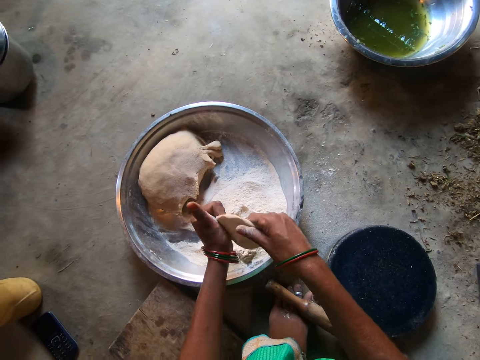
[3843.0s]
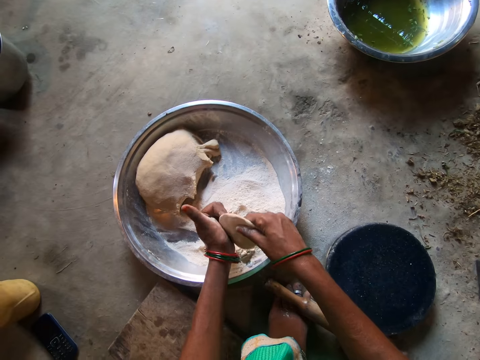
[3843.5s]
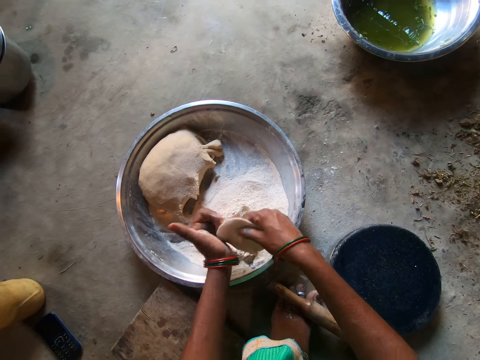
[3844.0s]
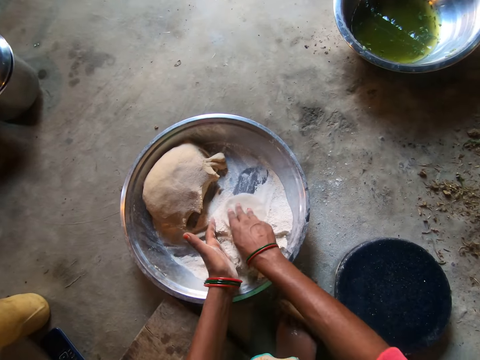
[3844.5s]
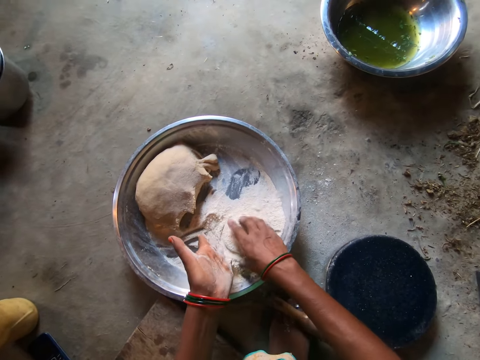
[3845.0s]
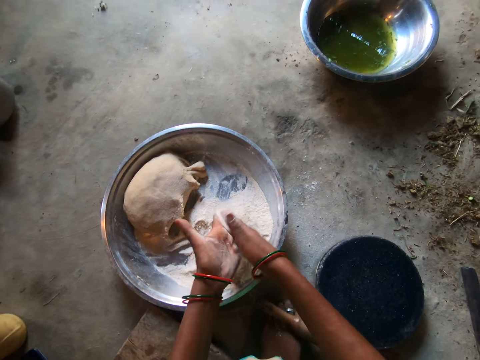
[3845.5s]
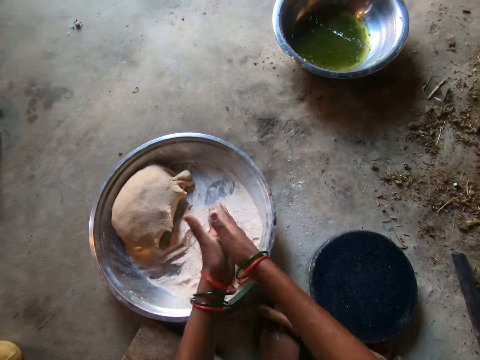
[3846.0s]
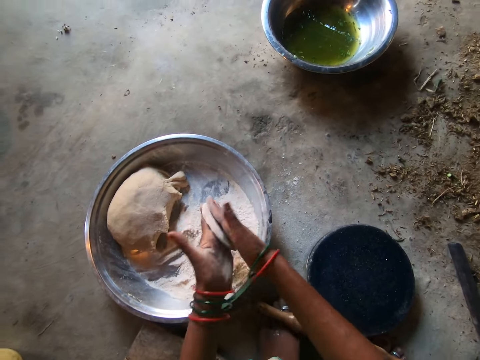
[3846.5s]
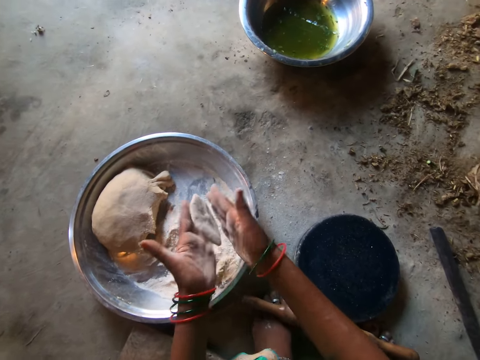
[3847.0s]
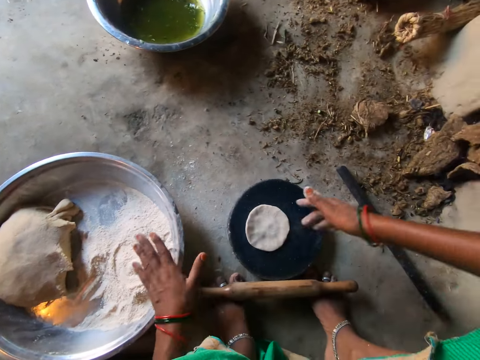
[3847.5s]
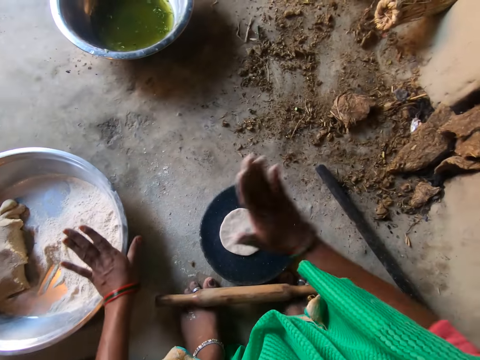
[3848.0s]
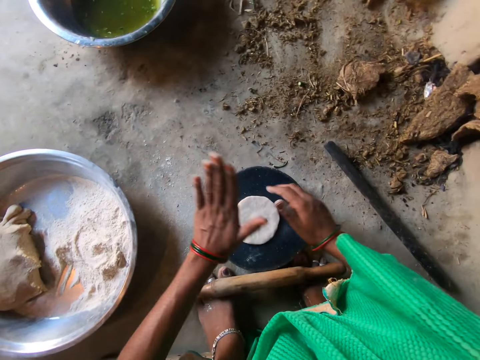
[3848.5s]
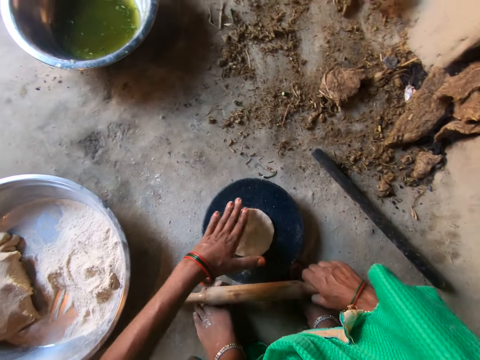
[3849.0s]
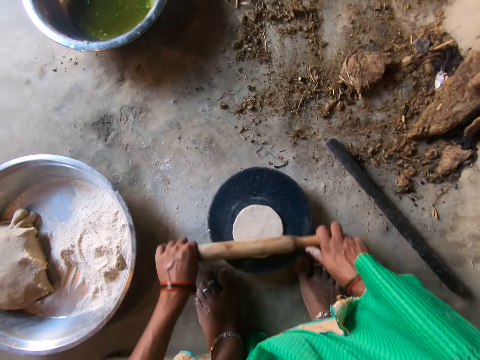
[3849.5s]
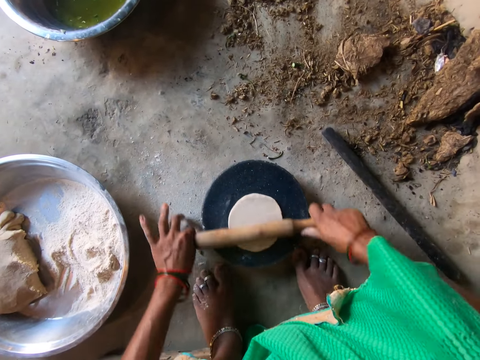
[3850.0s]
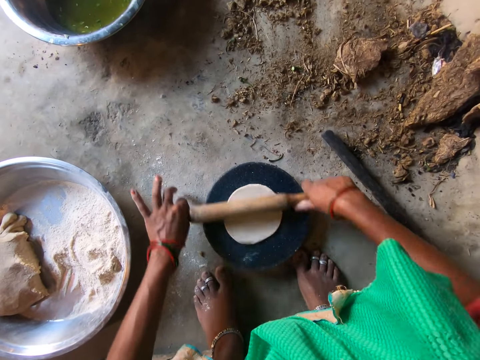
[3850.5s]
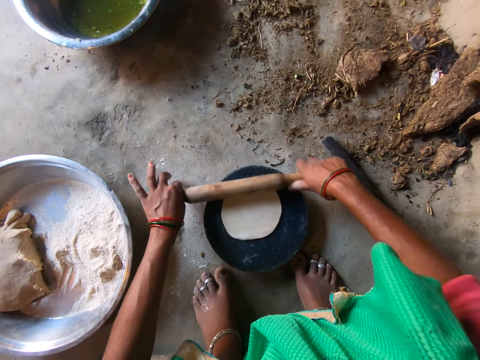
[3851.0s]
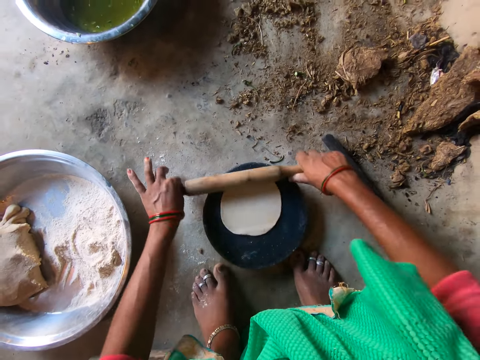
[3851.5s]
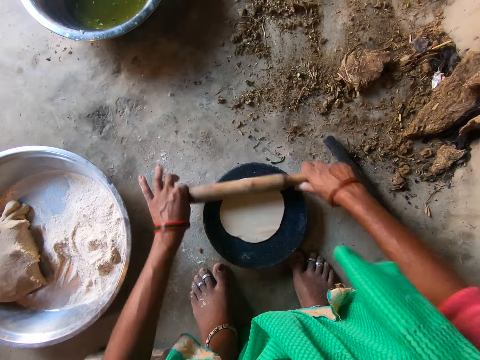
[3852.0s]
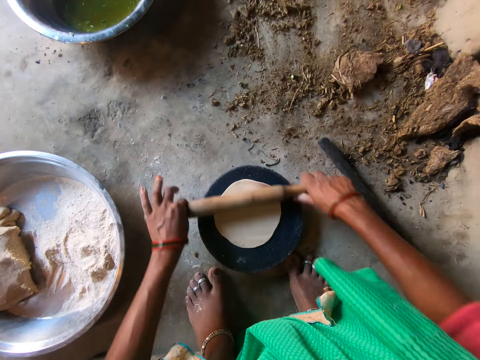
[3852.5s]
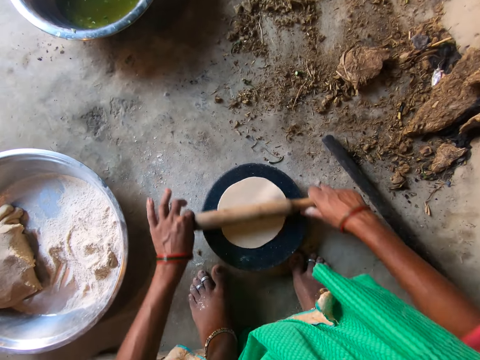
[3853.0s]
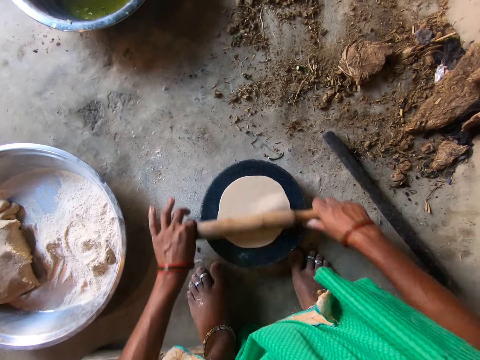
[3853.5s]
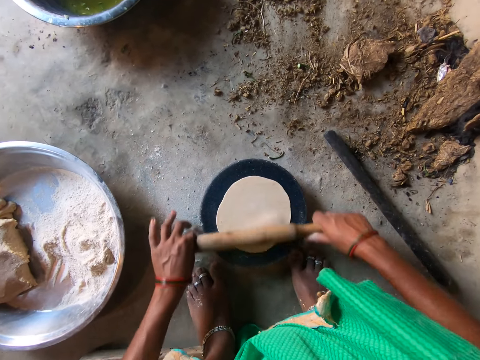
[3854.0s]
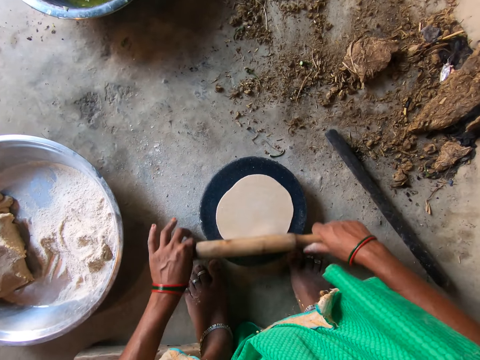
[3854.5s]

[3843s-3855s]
The camera wearer kneads the dough. She drops the dough on a pan with her right hand. She beats the dough on the pan with her right hand. She beats the dough on the pan with her left hand. She grabs a rolling pin from the floor with her right hand. She rolls the dough with the rolling pin.

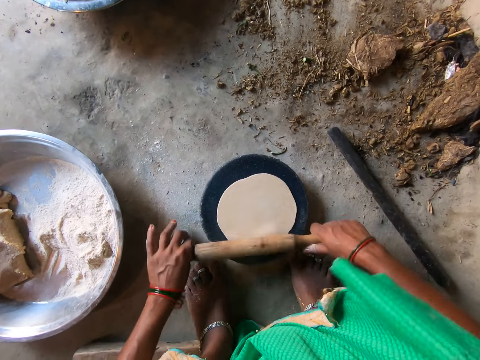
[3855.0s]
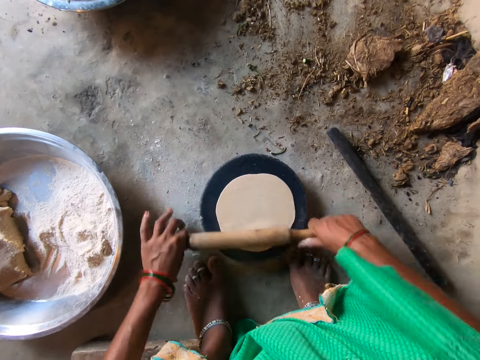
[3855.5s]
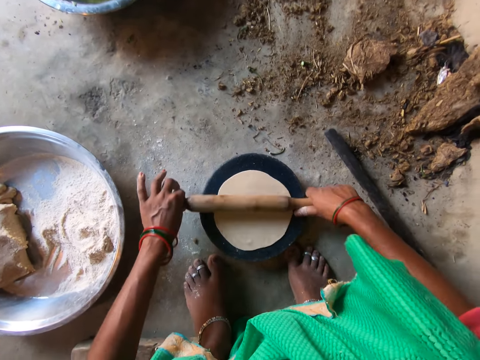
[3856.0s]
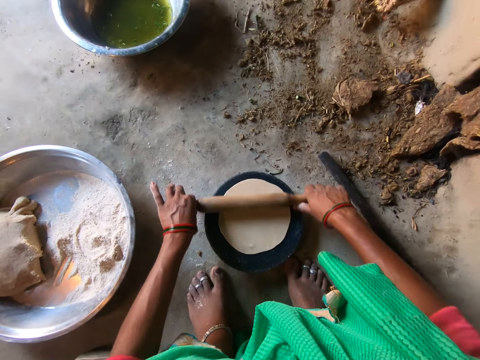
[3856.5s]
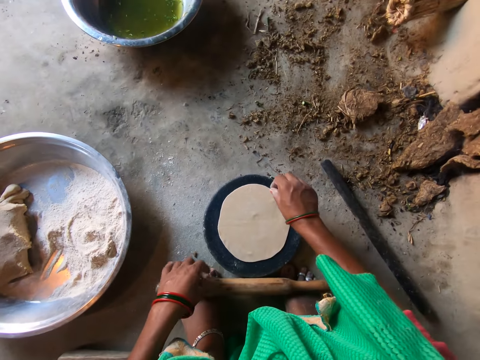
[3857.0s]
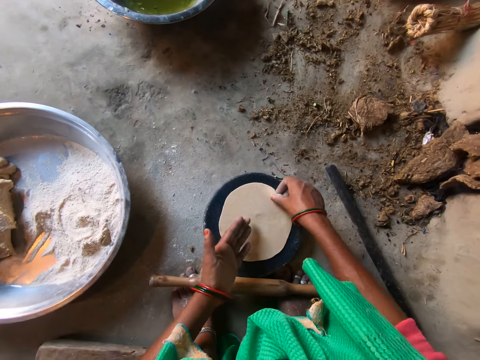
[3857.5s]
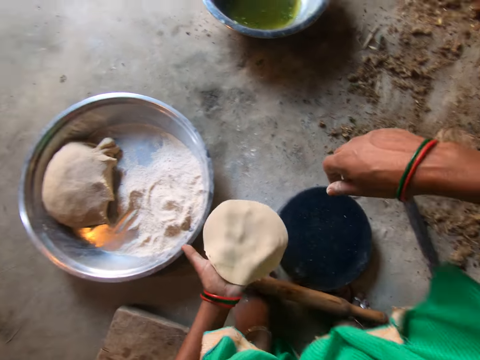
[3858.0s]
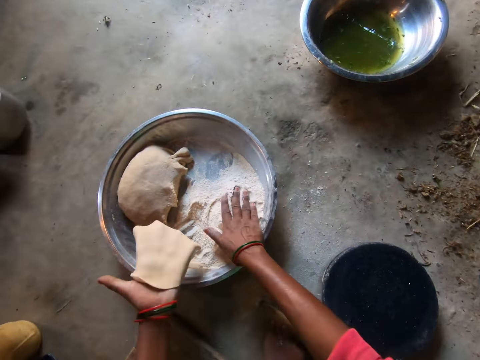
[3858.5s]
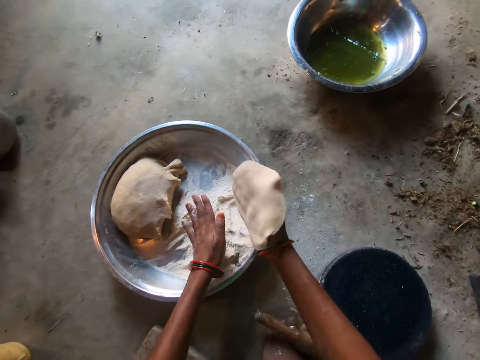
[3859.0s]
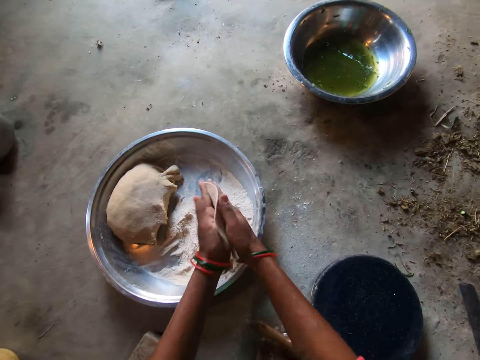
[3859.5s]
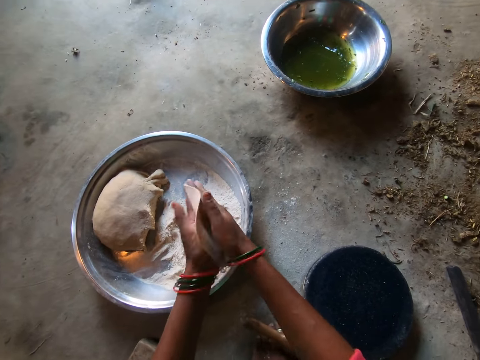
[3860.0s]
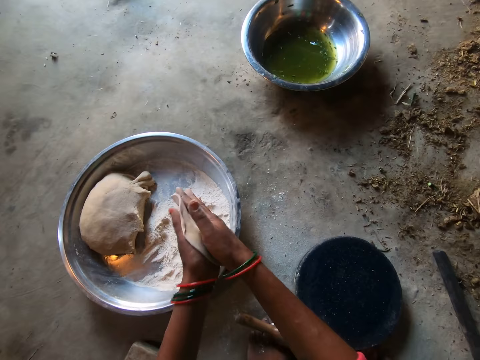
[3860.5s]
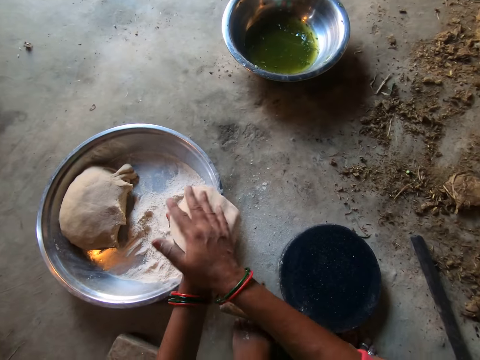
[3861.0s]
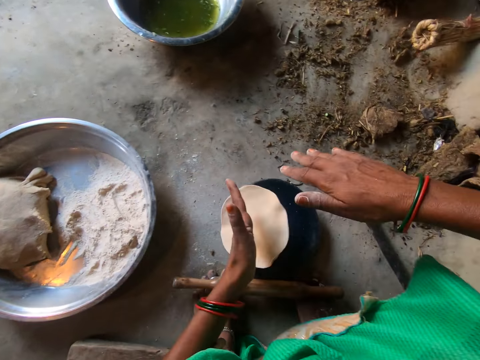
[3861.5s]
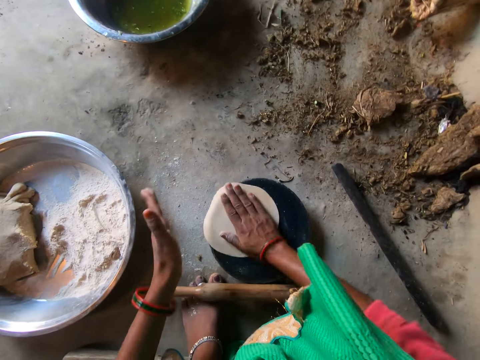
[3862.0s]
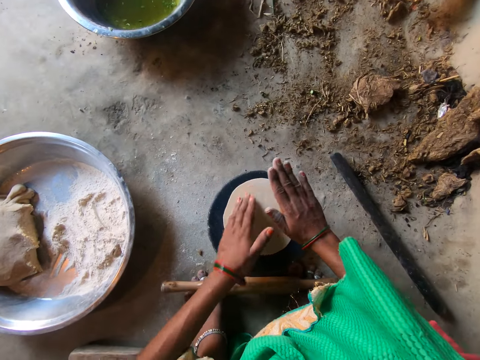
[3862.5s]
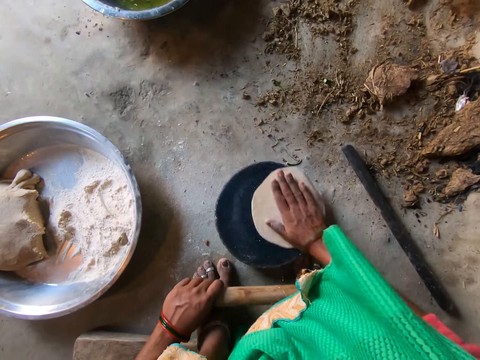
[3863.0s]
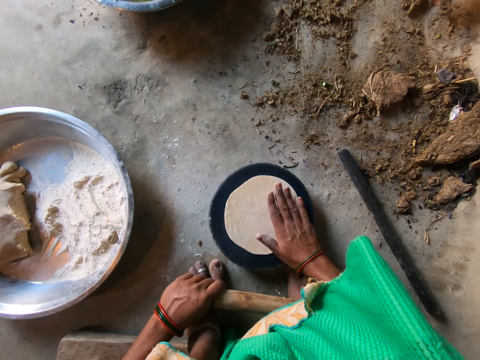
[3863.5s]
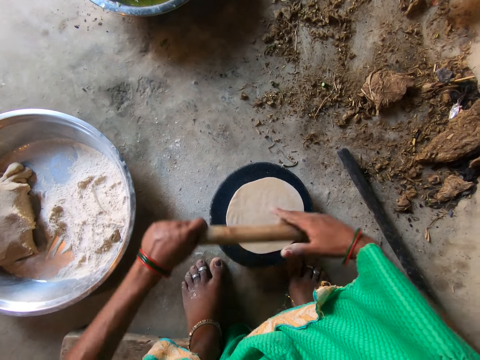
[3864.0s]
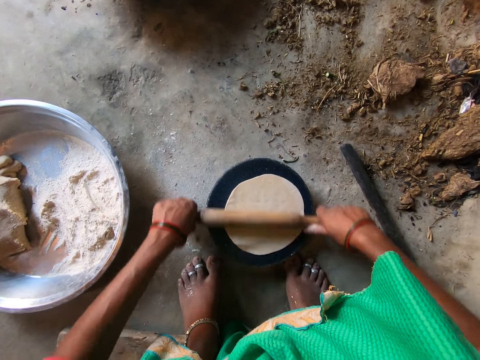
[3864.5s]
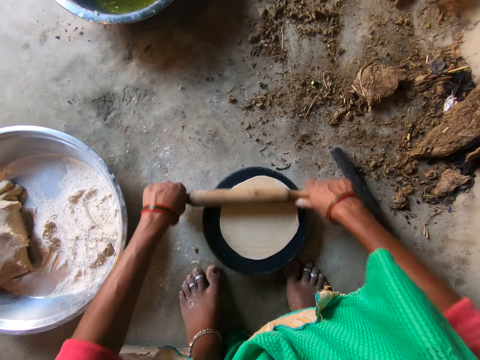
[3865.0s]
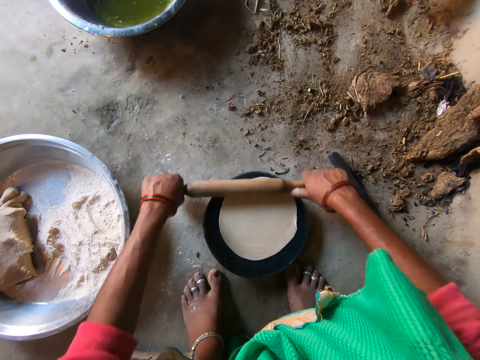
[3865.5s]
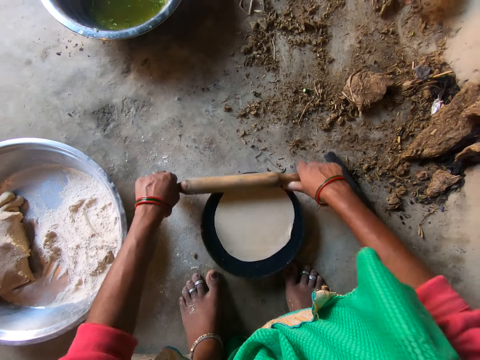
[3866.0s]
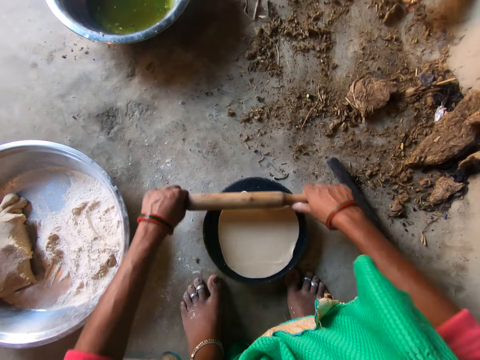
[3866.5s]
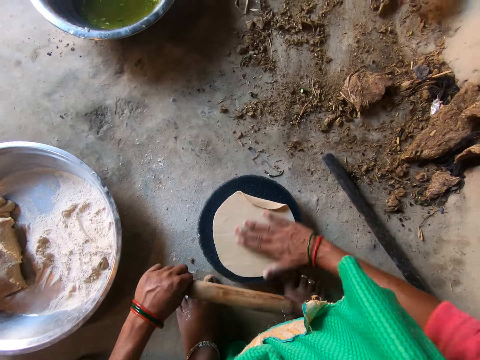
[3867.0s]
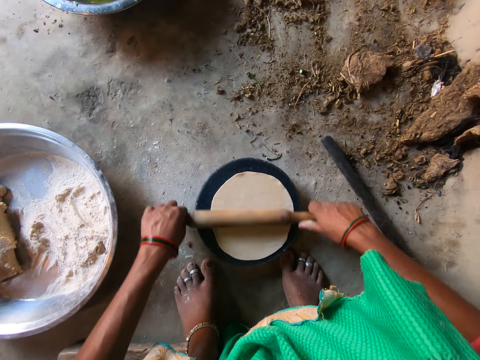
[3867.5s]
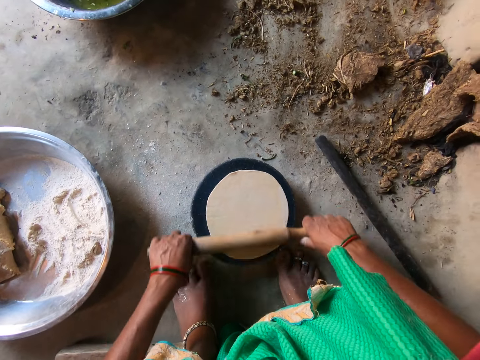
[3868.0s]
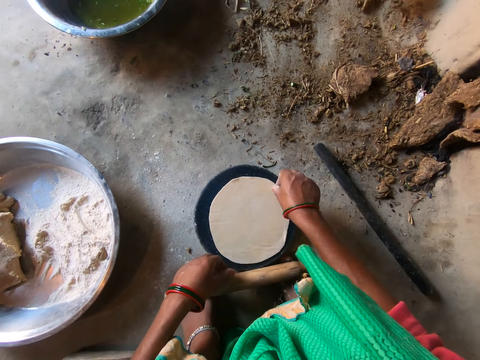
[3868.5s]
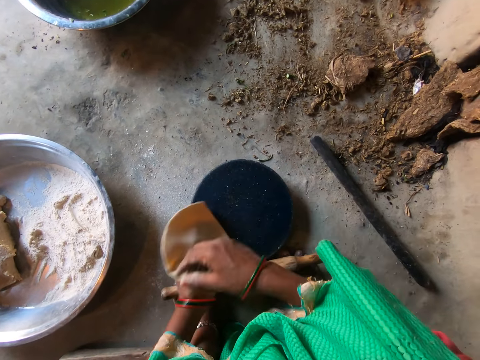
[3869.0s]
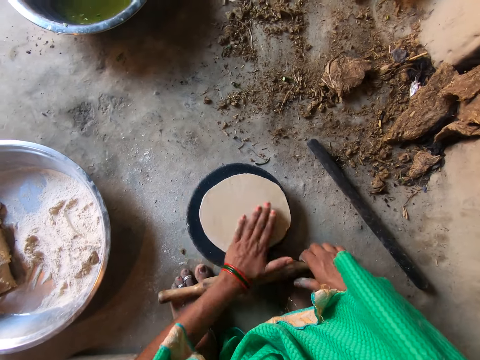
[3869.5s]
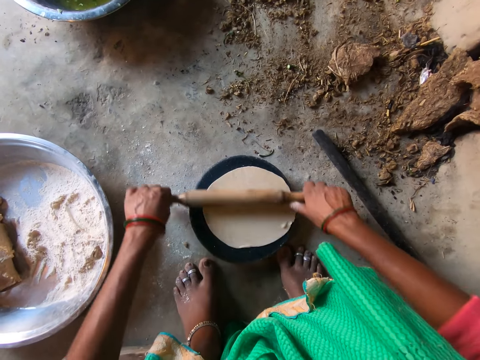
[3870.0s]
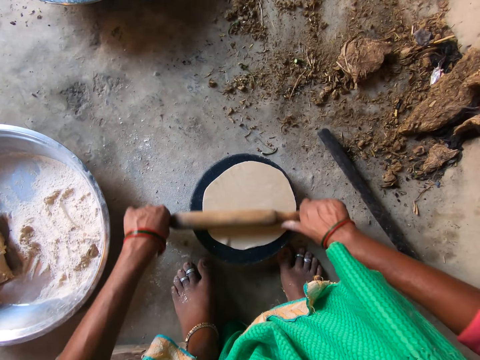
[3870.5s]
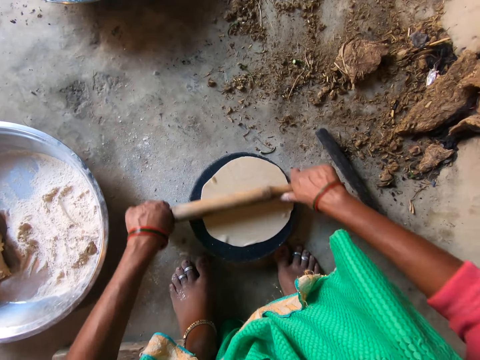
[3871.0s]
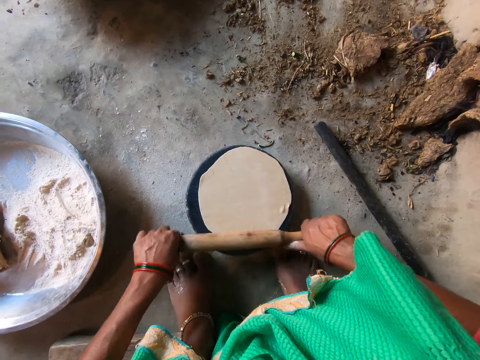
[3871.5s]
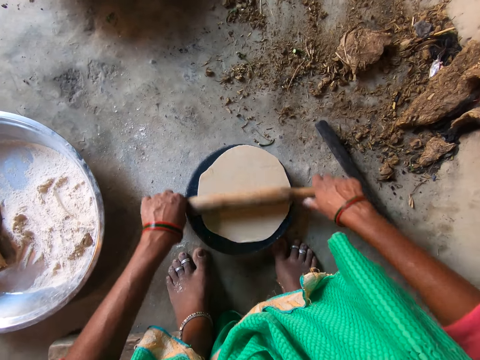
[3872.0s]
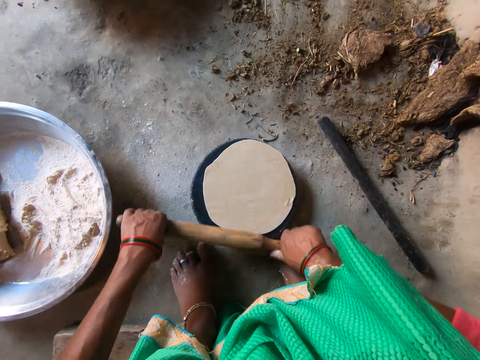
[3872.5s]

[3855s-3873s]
The camera wearer picks up the dough from the pan with her right hand. She transfers the dough to her left hand. She puts flour on the dough. She kneads the dough with both hands. She drops the dough on the pan with her left hand. She touches the dough with her right hand. She rotates the dough on the pan with her right hand. She rolls the dough with the rolling pin. She picks up the dough from the pan with her right hand. She transfers the dough to her left hand. She drops the dough on the pan with her left hand. She rolls the dough with the rolling pin.
